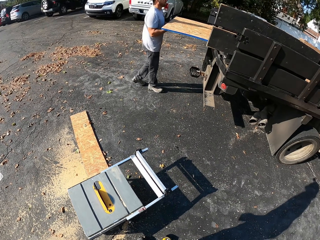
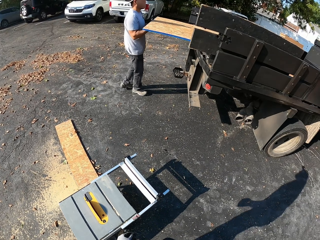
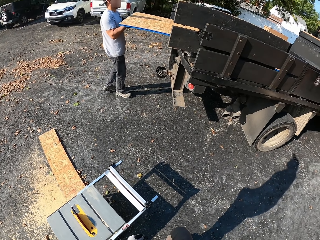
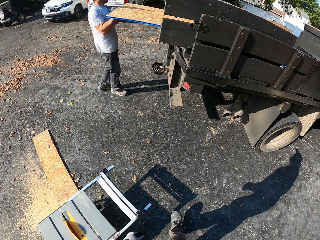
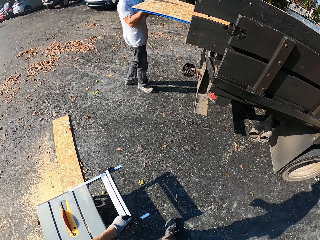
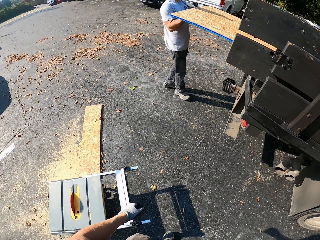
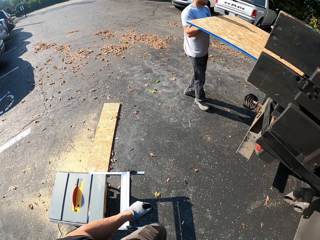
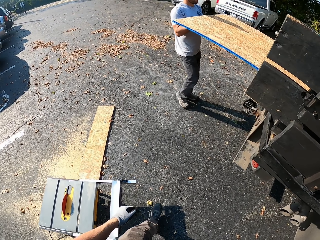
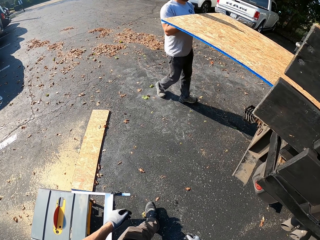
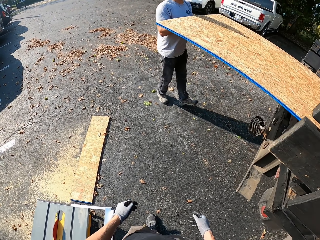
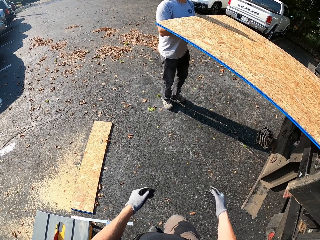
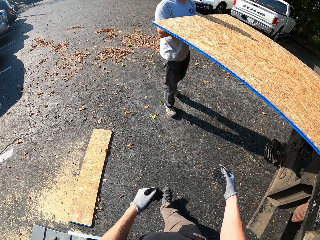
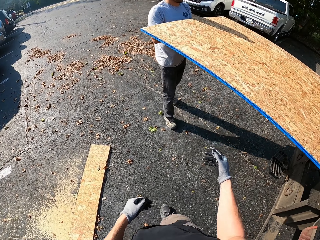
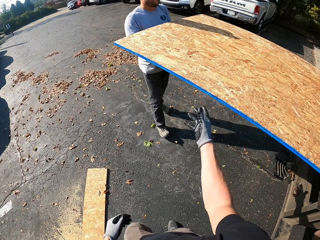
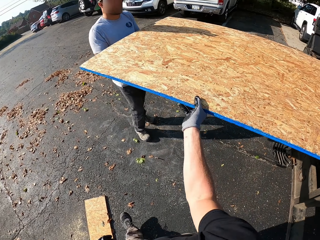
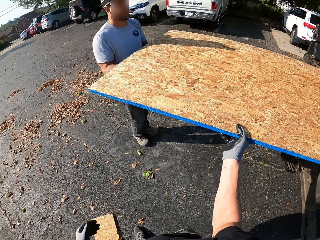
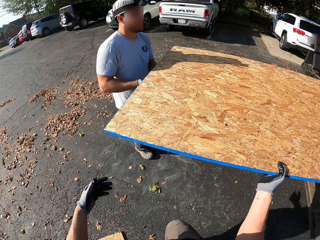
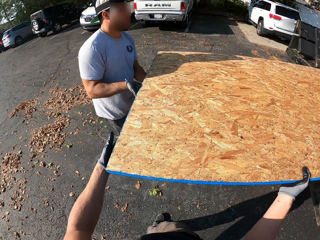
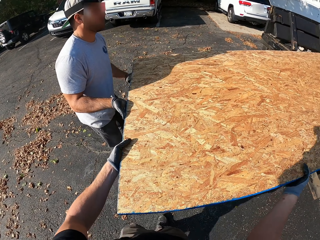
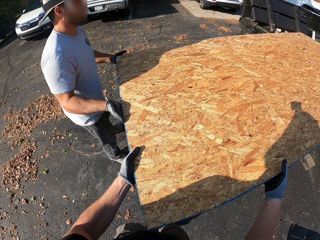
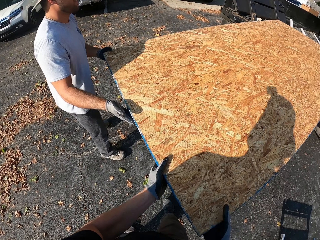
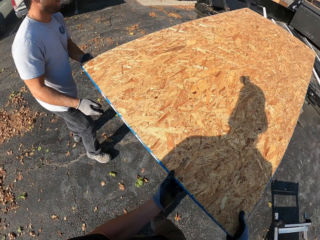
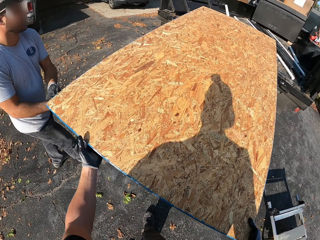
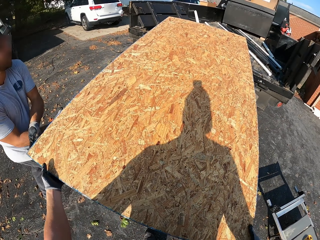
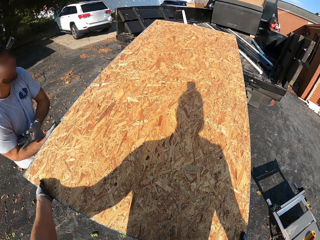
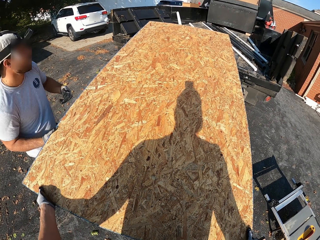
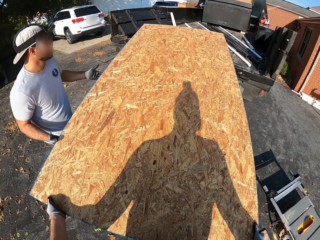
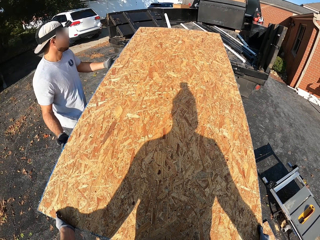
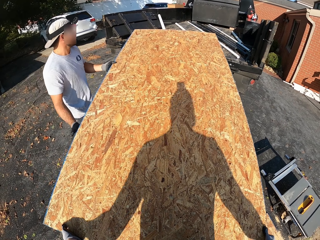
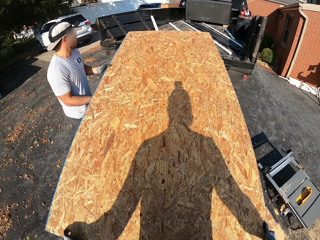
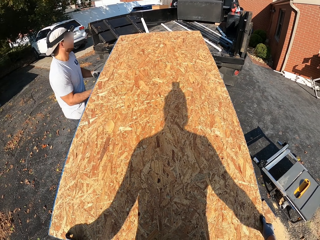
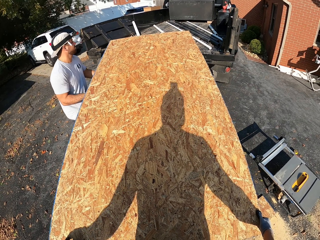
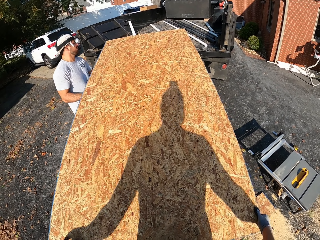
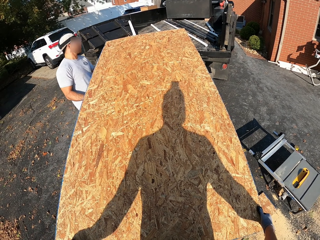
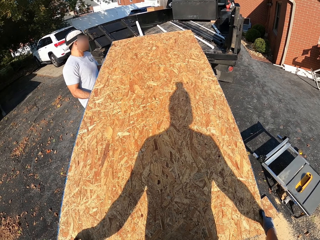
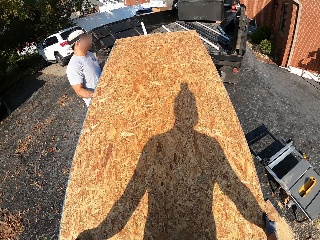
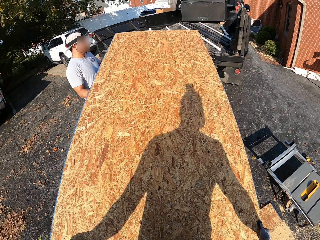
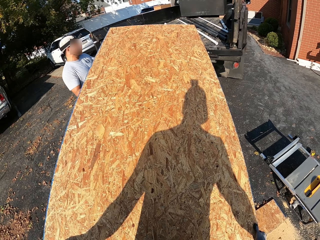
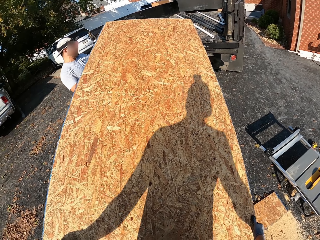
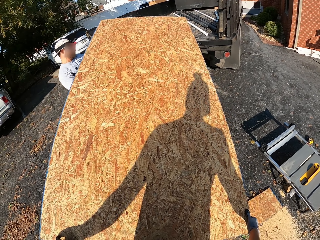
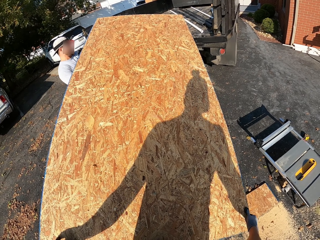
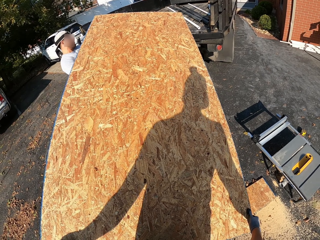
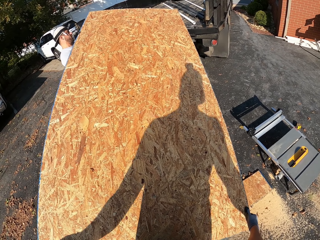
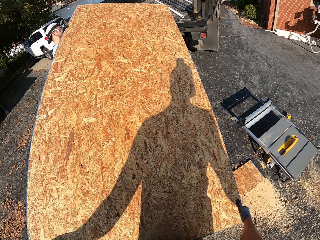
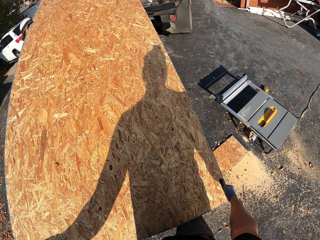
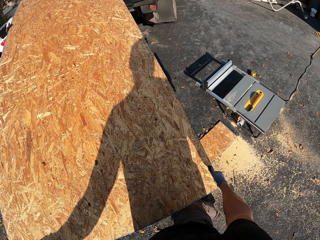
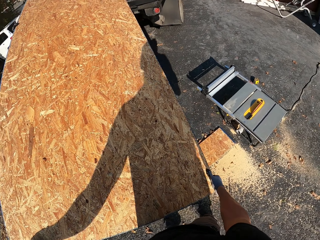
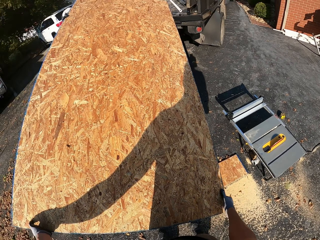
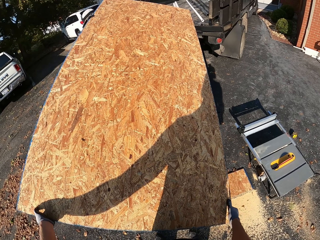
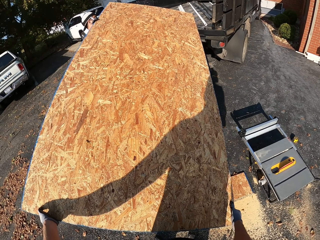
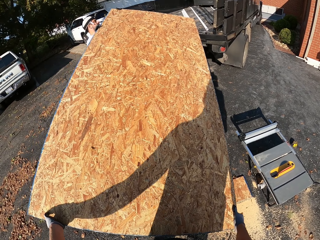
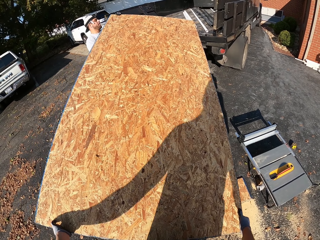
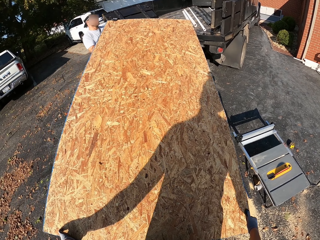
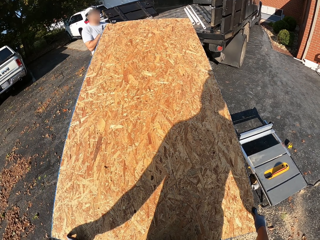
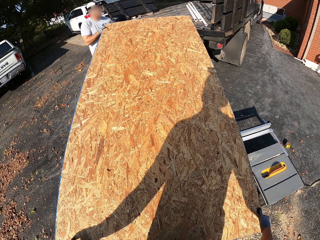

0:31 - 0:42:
The camera wearer stands up and walks around. A man removes a board on the truck. The camera wearer holds the board with both hands. The man moves sideways and holds the wood. The camera wearer removes the board on the truck. The man lifts up the board. The camera wearer turns around.

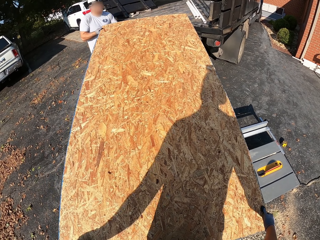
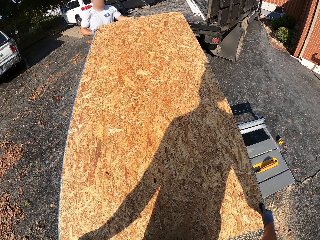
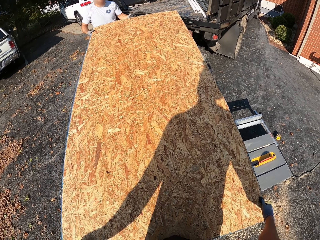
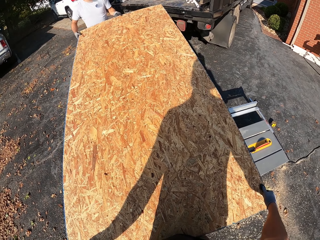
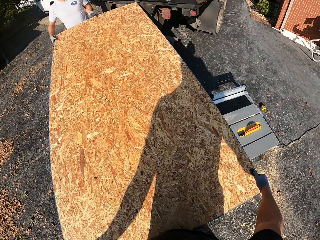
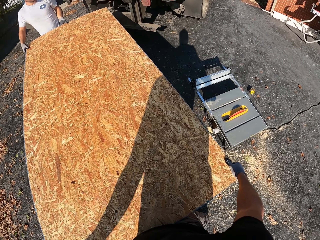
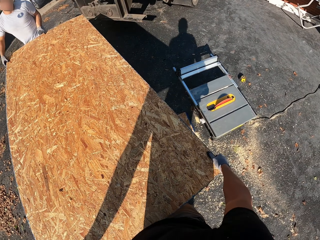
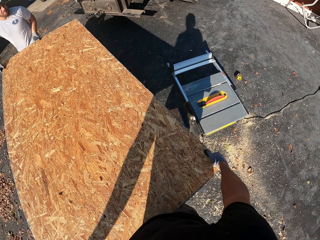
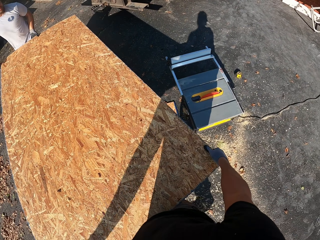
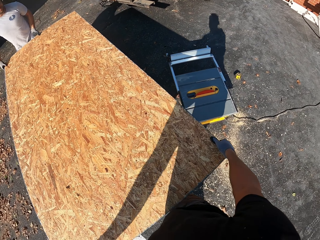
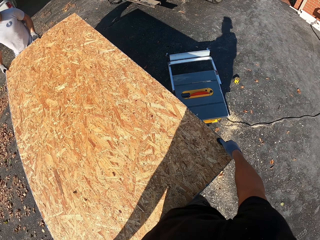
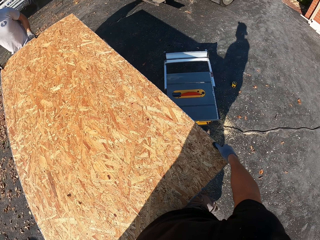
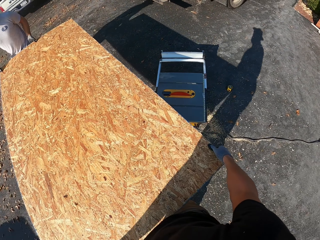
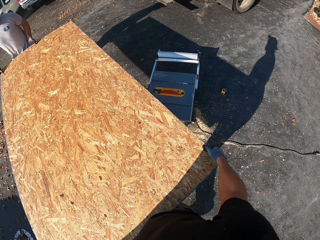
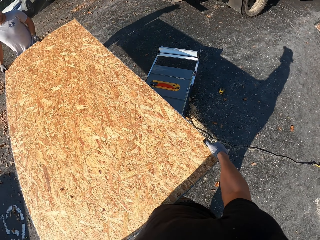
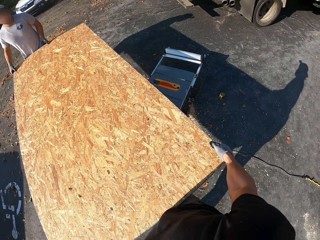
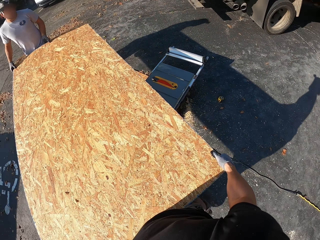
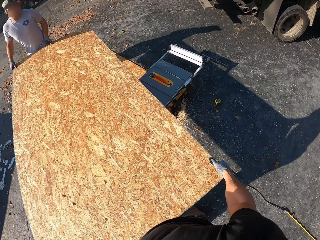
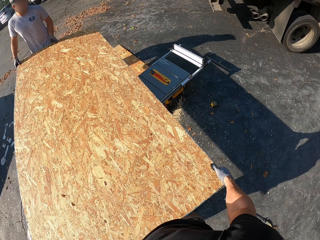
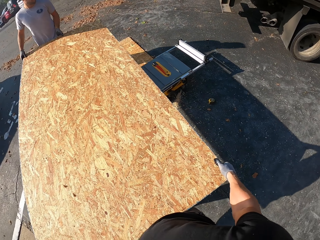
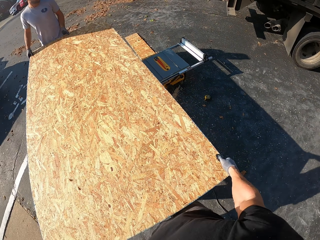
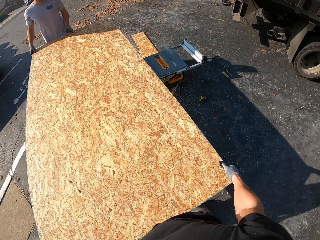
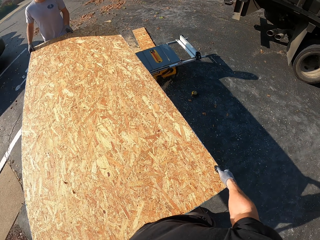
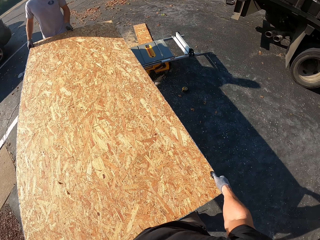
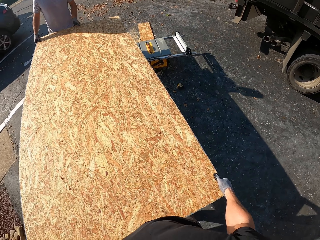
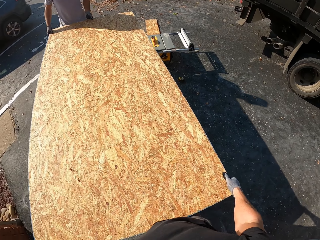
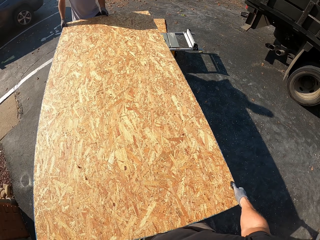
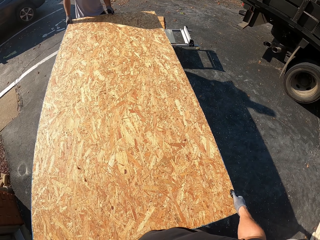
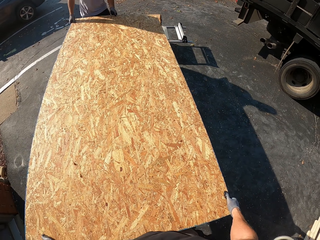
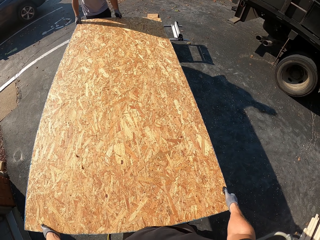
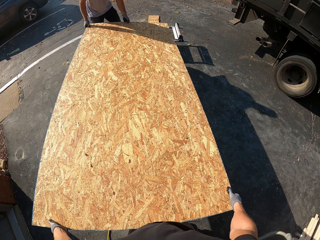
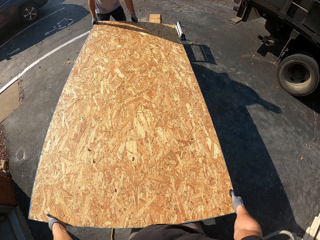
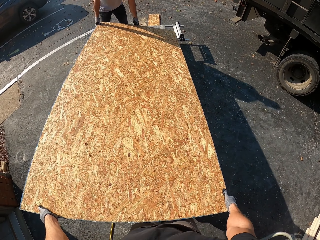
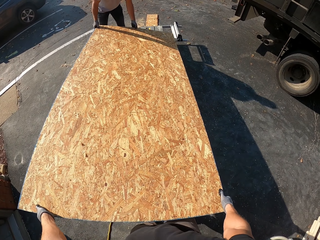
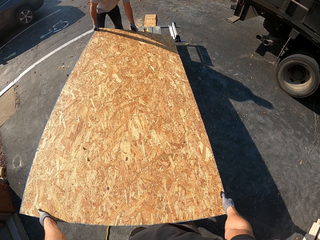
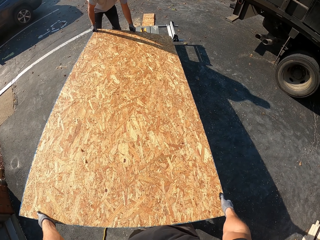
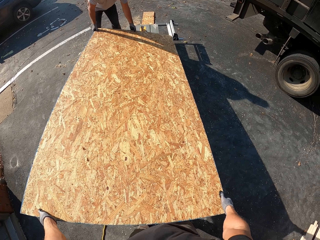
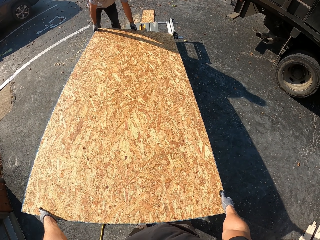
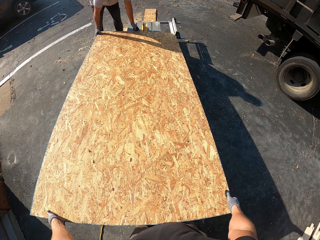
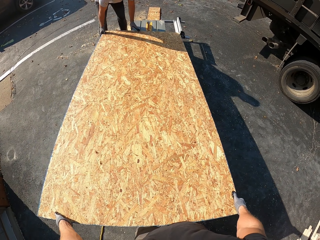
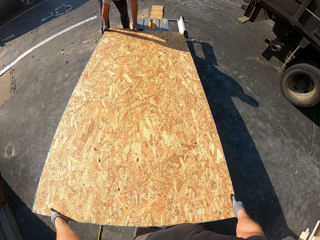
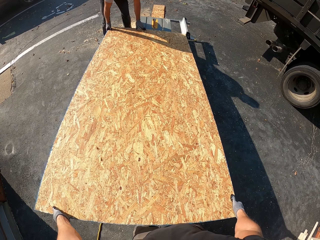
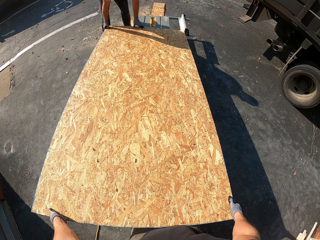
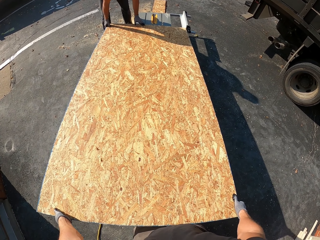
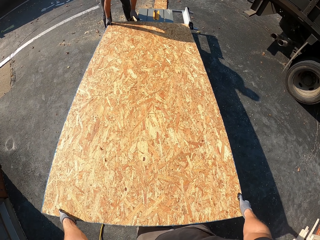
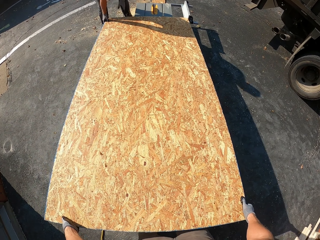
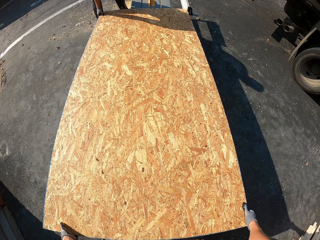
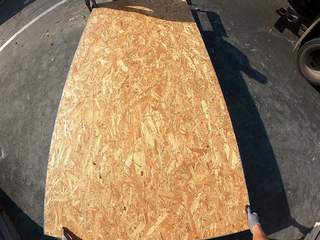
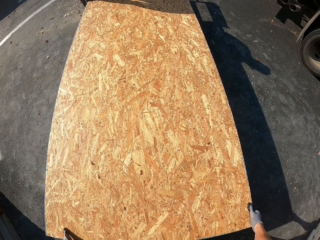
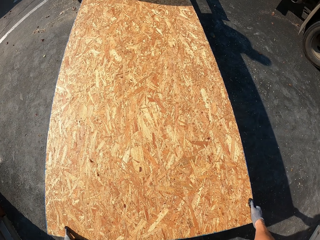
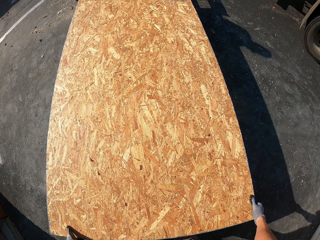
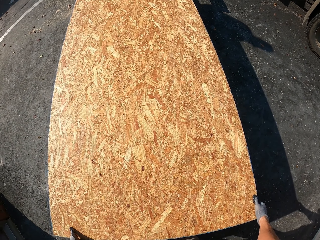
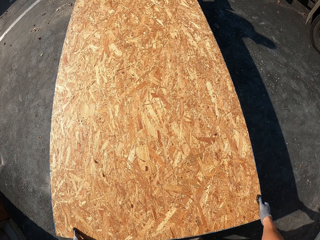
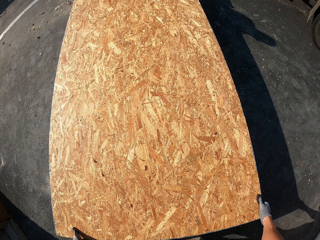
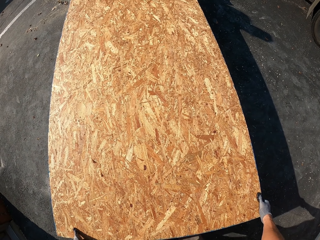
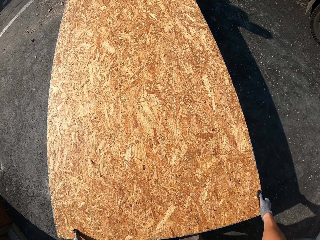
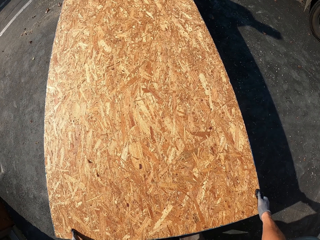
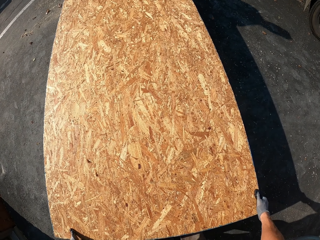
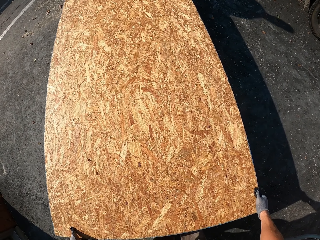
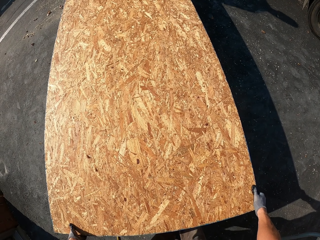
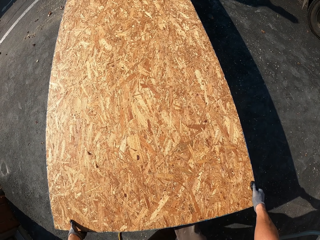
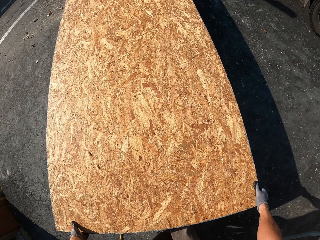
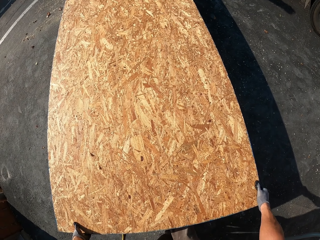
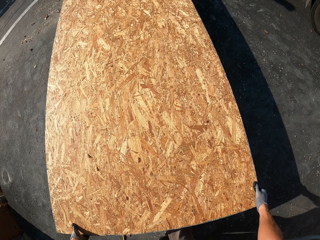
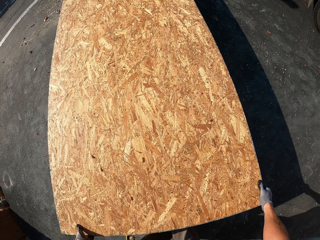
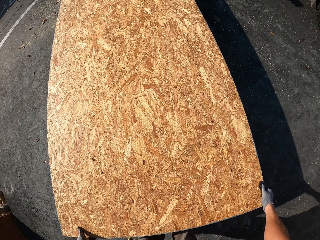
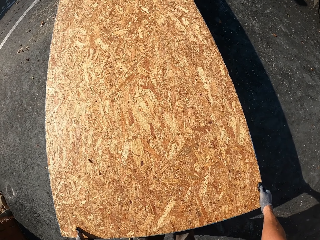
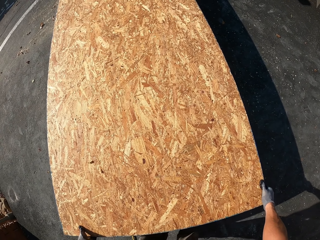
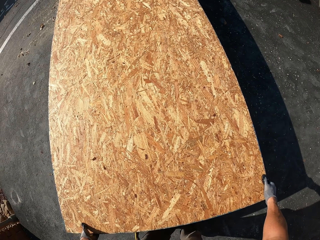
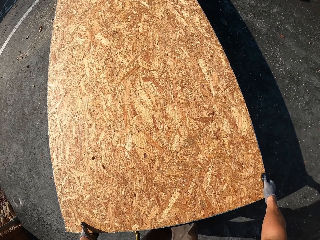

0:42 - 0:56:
A man holds the edge of a board and walks around. The camera wearer walks around. The man bends down and puts down the board on the bench machine. The camera wearer looks at the board.
